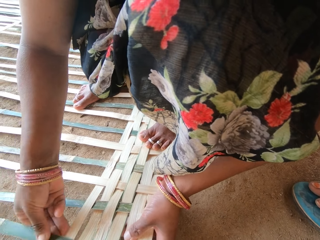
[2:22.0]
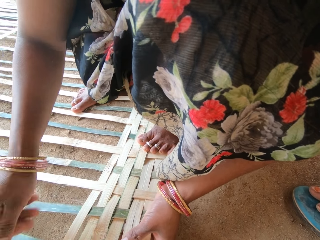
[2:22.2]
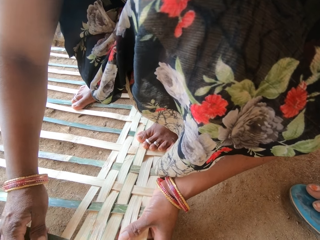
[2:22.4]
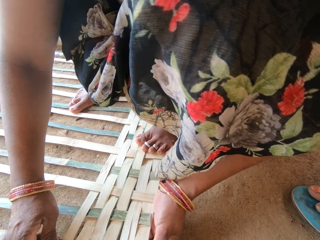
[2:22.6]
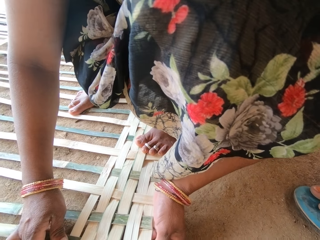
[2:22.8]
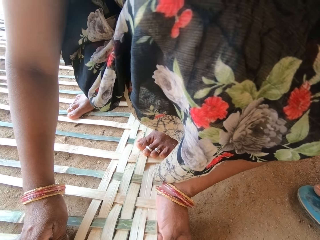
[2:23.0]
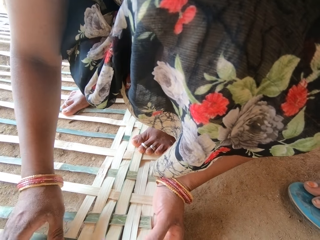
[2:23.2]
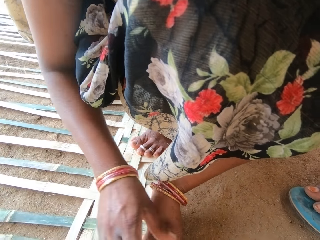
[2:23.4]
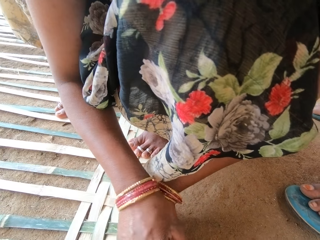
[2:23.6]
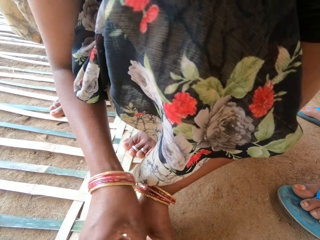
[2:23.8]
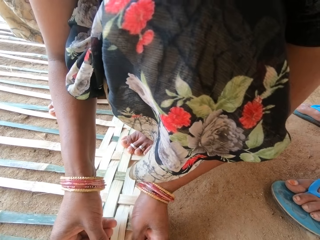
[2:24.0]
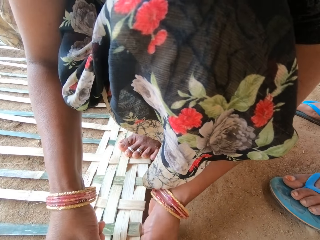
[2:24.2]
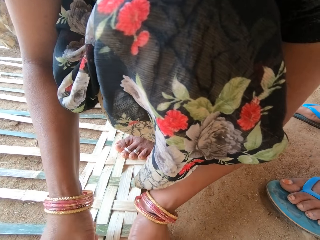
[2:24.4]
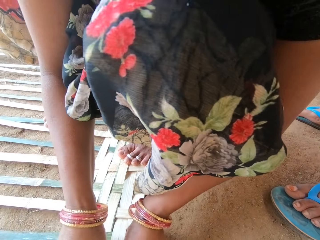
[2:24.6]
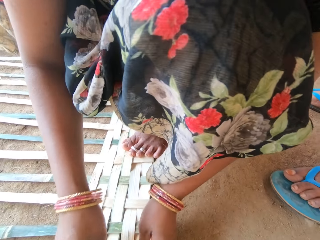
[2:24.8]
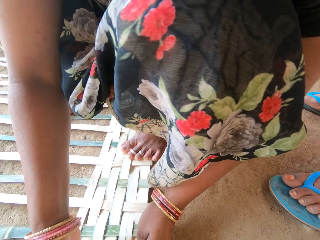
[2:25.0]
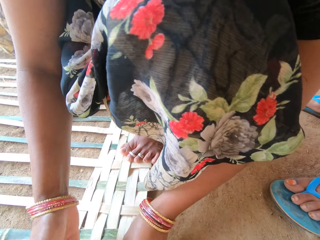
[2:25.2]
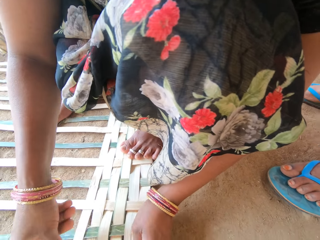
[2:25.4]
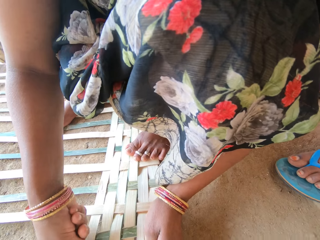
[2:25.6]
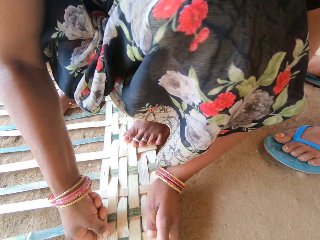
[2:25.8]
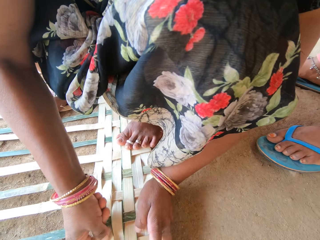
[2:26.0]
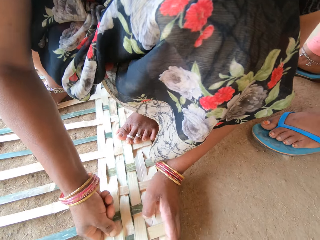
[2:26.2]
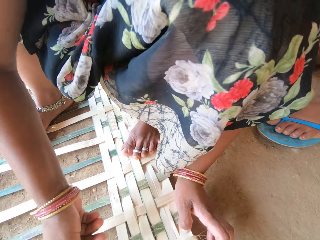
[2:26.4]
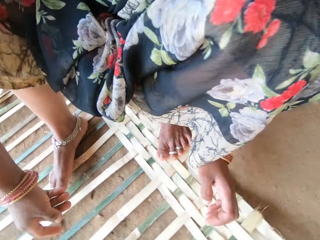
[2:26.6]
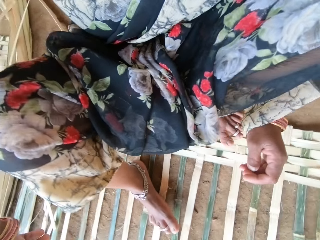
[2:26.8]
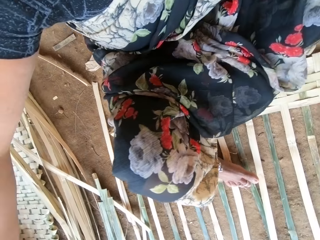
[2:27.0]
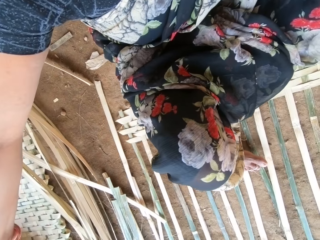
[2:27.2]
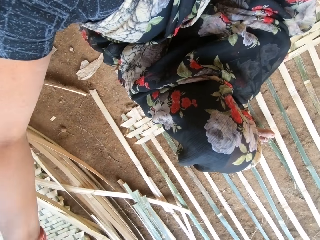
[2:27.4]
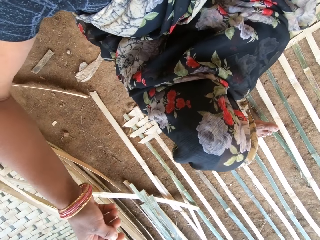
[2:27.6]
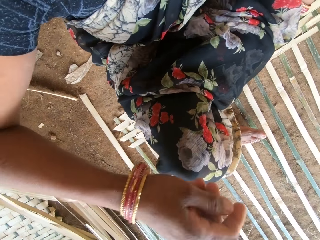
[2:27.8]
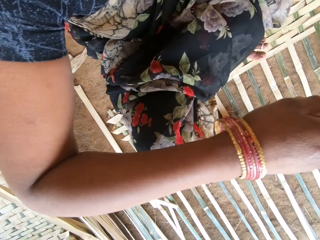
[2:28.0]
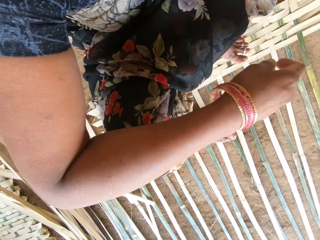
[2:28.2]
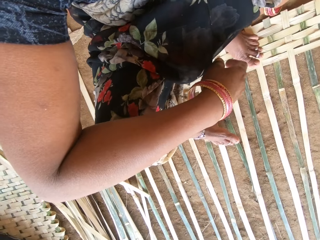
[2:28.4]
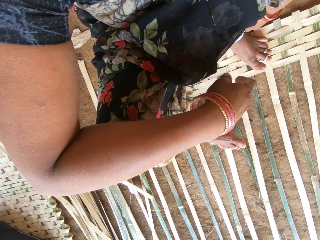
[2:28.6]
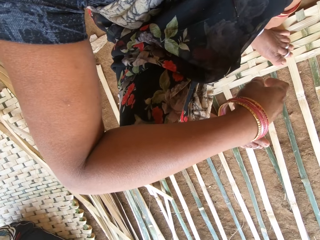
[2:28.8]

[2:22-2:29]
The camera wearer looks around. They move a hand.

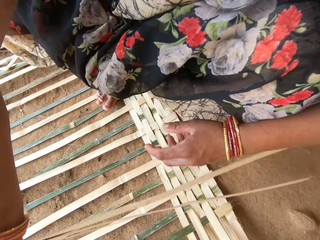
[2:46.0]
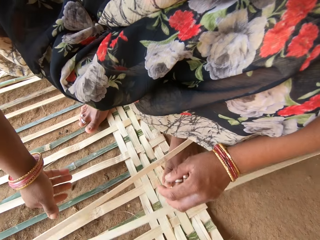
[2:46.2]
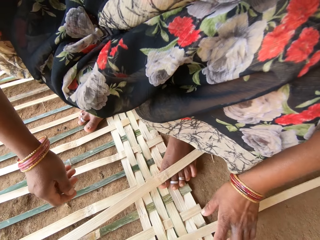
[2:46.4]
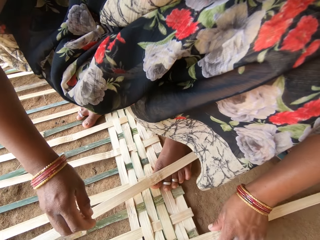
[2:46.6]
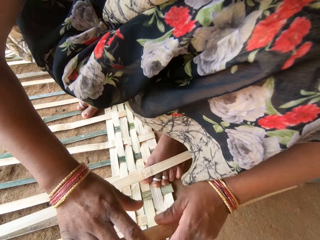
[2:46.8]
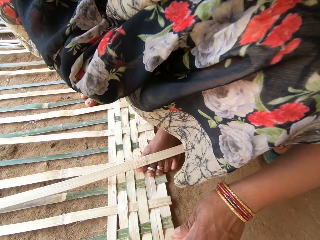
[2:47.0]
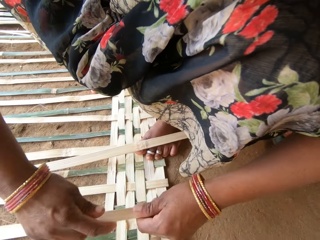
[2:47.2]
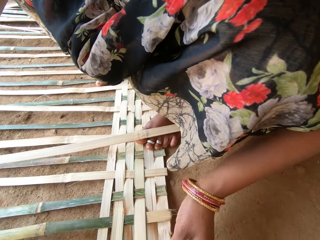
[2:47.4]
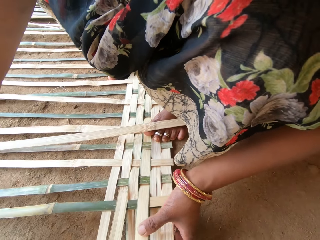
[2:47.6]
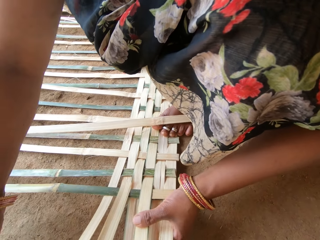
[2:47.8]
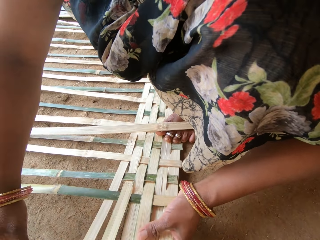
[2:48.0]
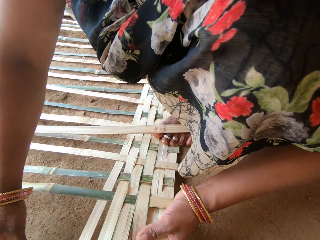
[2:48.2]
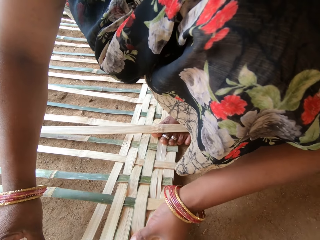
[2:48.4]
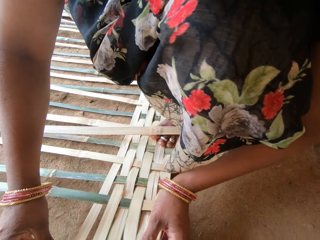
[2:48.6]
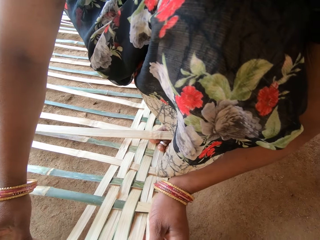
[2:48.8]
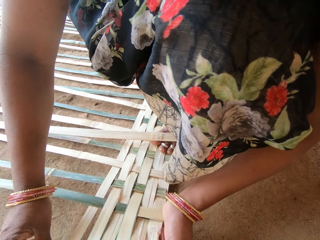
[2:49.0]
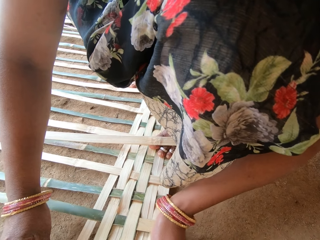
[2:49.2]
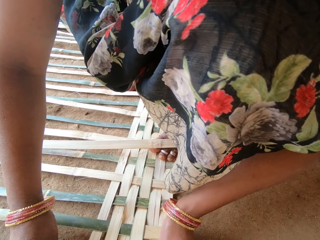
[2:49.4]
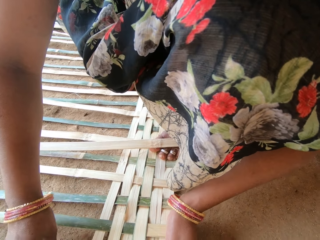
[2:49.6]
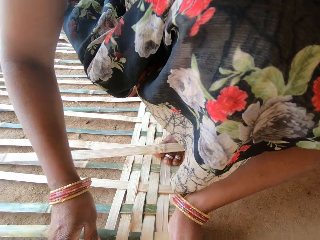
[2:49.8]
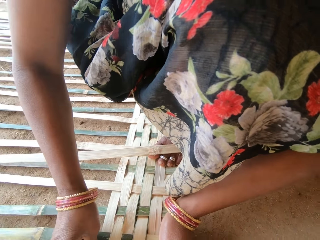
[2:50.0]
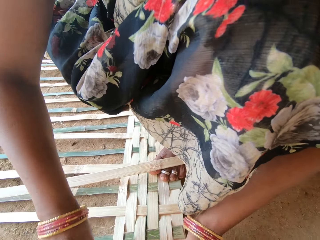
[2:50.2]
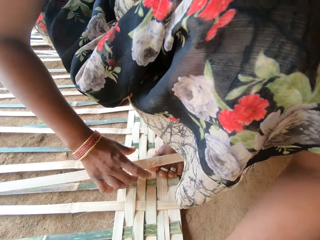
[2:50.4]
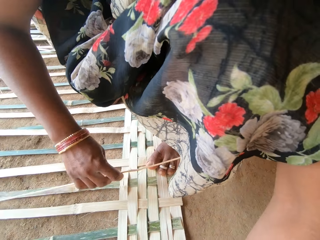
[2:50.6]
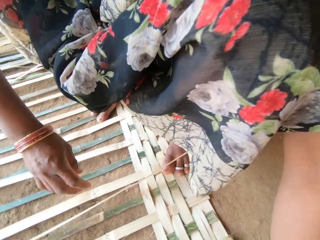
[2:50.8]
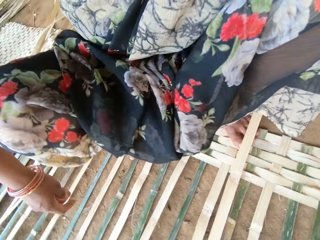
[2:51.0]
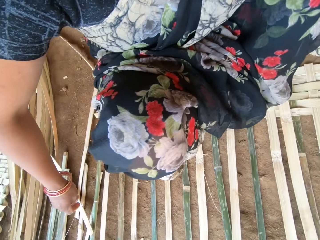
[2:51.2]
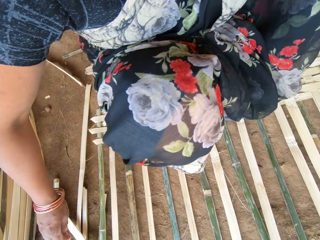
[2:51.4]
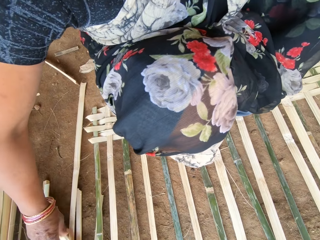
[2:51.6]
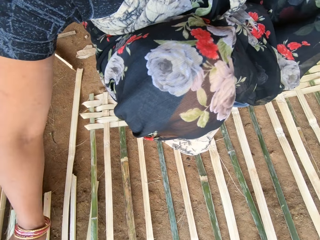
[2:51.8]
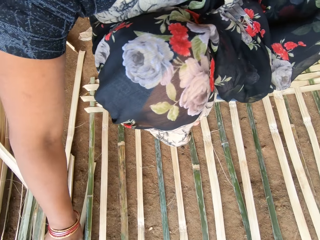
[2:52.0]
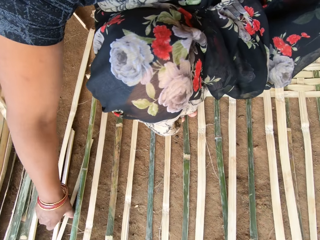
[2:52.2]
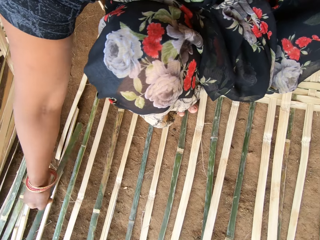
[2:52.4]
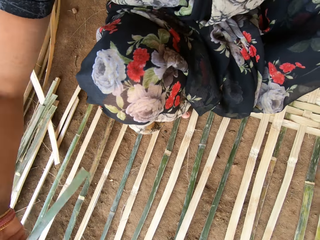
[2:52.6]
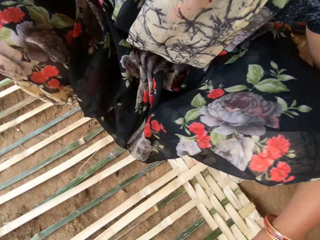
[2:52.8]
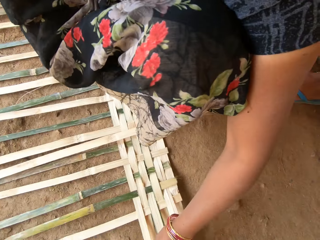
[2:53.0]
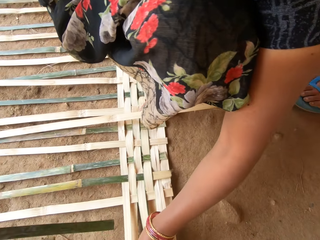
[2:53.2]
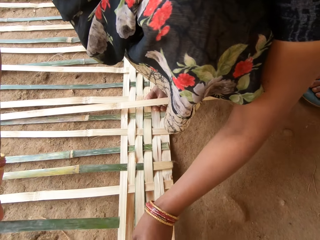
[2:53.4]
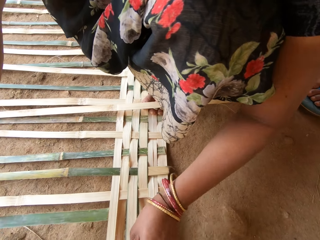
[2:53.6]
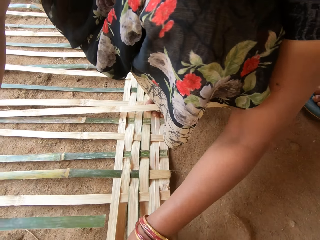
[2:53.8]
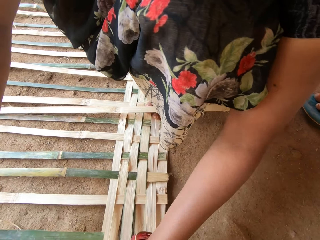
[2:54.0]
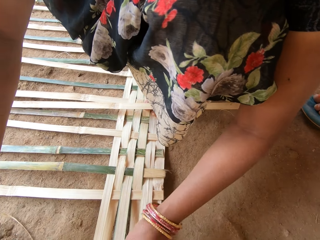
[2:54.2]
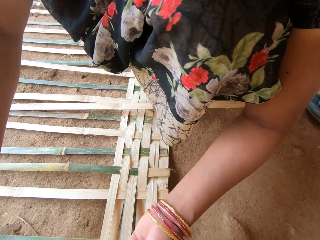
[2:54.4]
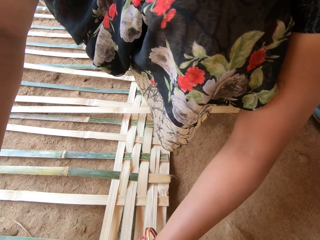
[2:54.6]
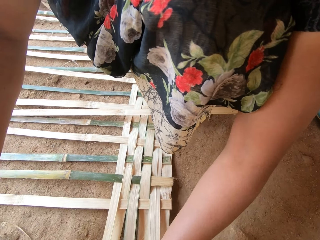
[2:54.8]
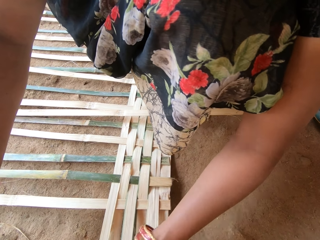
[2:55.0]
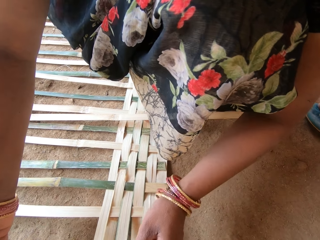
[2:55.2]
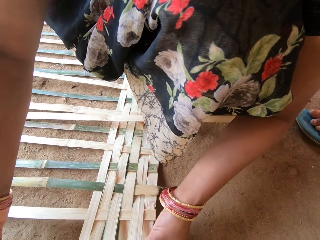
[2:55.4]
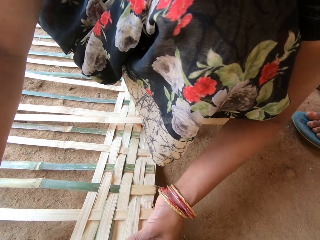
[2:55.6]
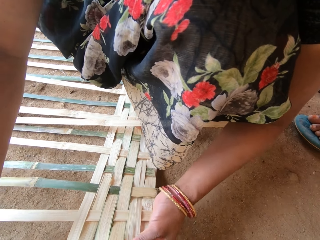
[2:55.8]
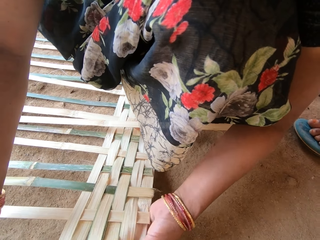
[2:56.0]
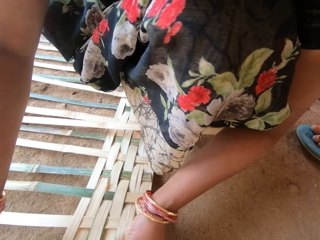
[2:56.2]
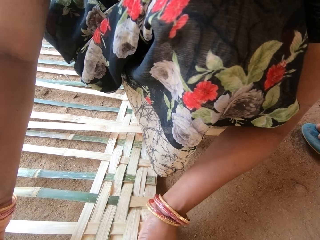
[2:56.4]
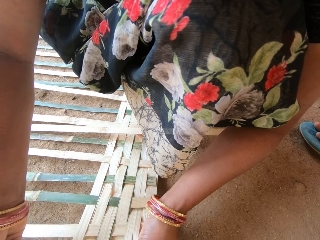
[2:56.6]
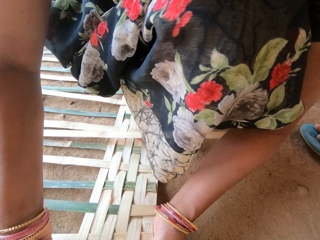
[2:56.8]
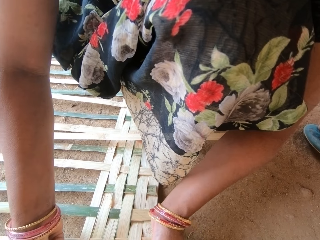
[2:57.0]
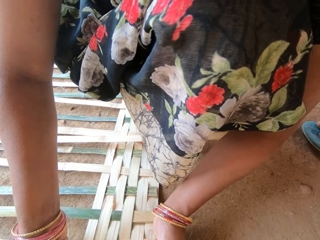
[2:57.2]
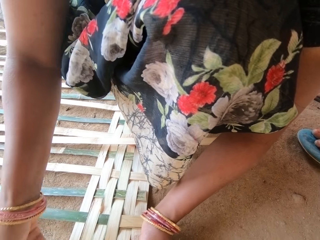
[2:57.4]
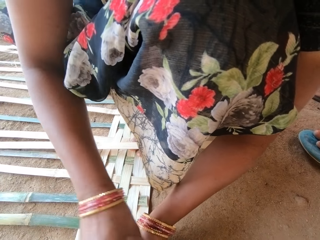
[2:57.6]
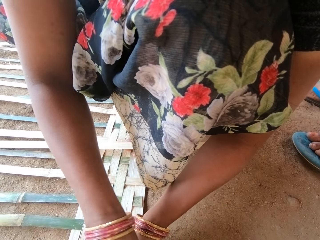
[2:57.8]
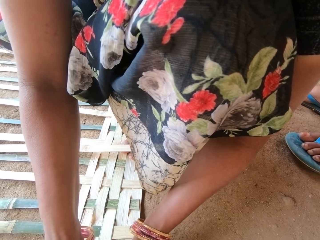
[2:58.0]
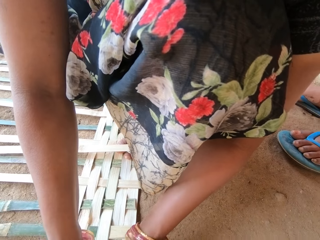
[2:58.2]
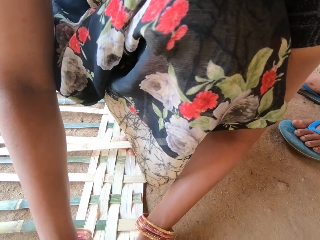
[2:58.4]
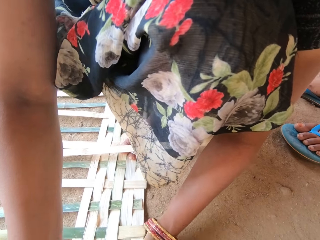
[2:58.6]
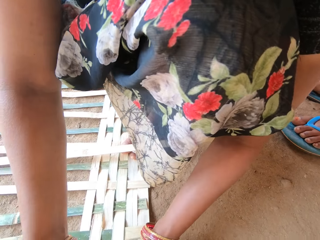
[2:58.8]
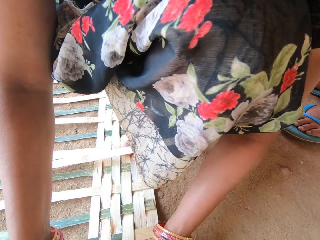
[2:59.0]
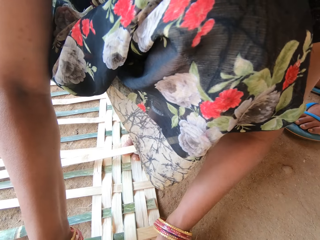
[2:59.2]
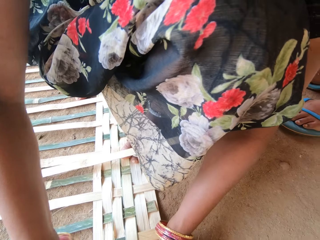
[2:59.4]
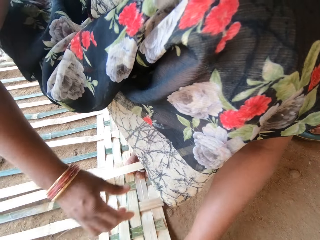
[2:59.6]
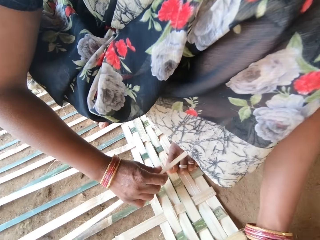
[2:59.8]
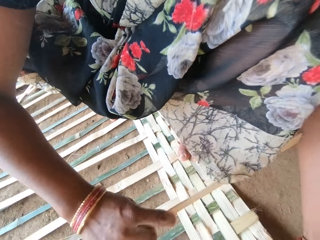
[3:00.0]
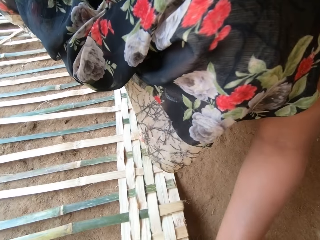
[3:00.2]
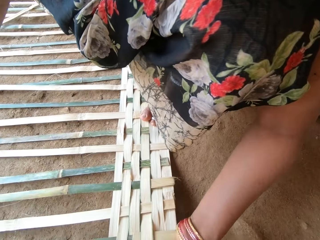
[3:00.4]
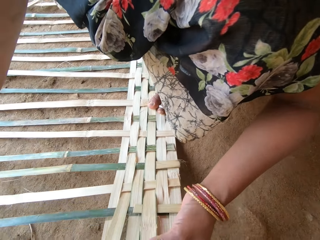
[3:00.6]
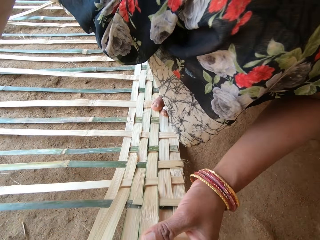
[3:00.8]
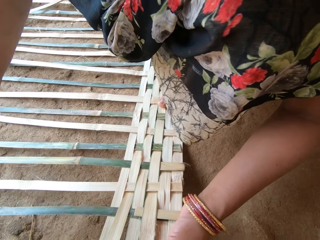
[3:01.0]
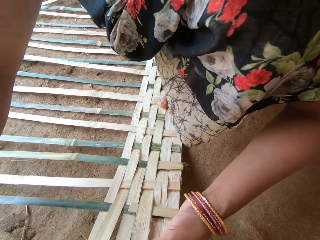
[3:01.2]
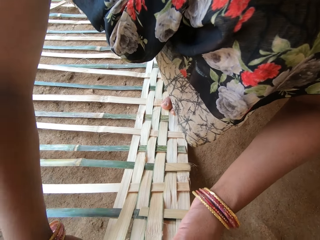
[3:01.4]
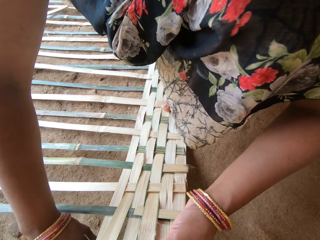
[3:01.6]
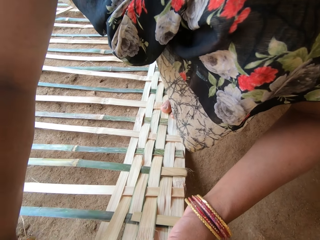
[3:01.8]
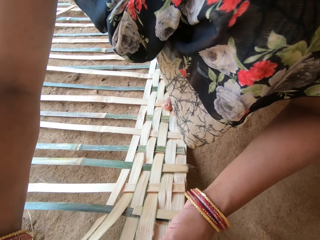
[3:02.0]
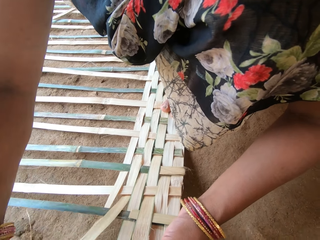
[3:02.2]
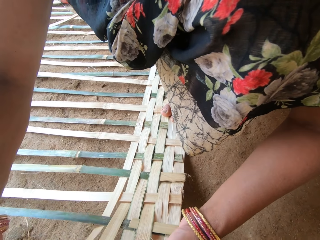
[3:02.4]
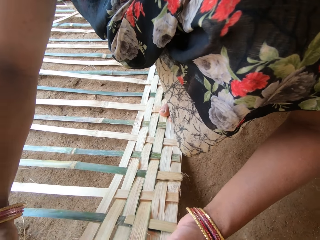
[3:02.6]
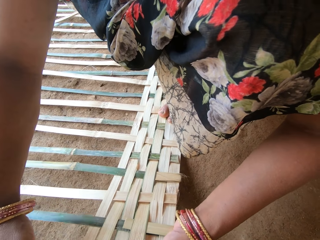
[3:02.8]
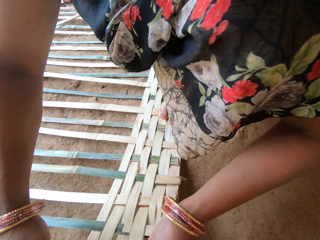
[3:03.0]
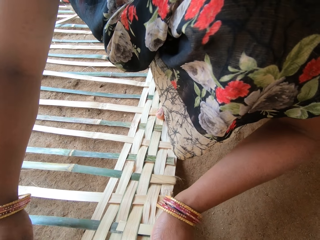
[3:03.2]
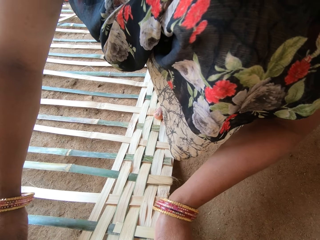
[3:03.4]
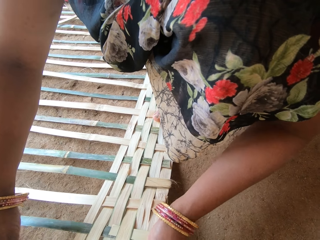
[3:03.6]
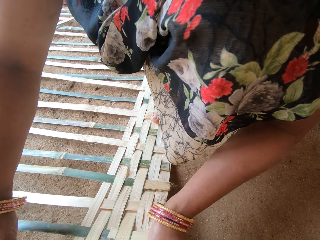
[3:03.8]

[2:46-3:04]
The camera wearer puts down weaving plants. They weave a basket with a weaving plant. They move the thatch. They pick a weaving plant and put down the weaving plant. They pick the weaving plant. They weave the basket with the weaving plant. They pick the weaving plant. They weave the basket with the weaving plant.
